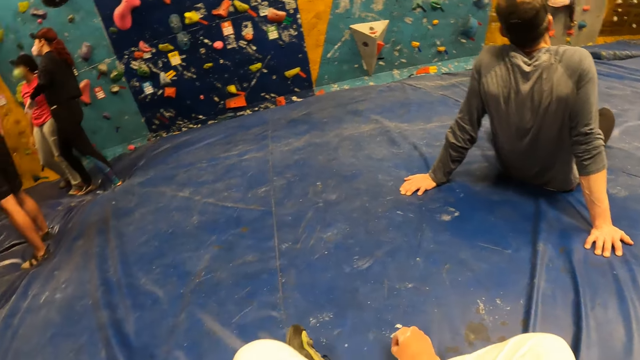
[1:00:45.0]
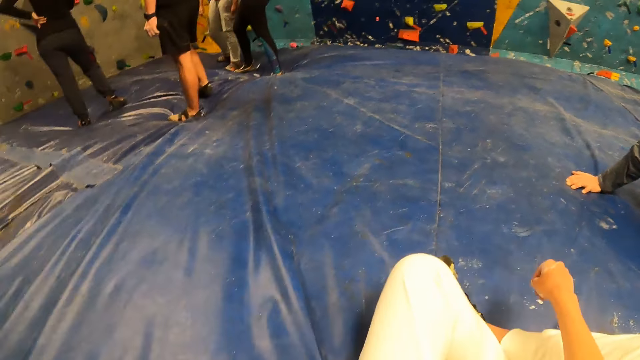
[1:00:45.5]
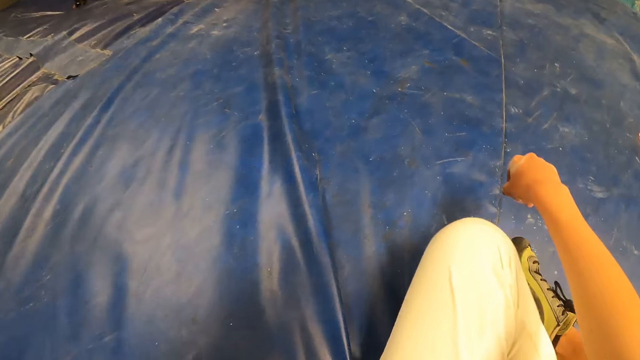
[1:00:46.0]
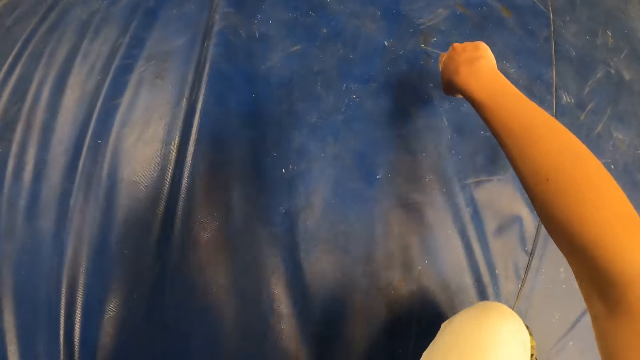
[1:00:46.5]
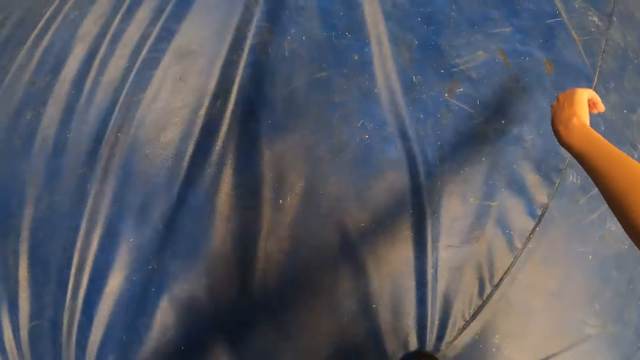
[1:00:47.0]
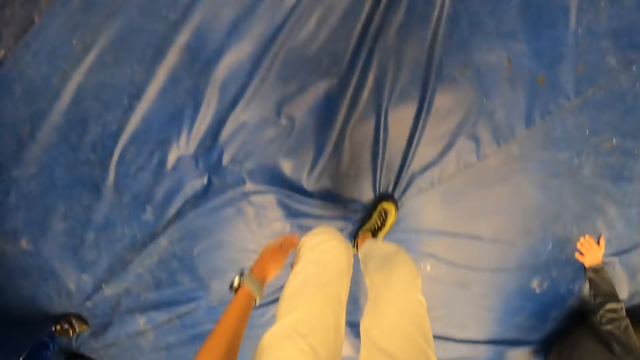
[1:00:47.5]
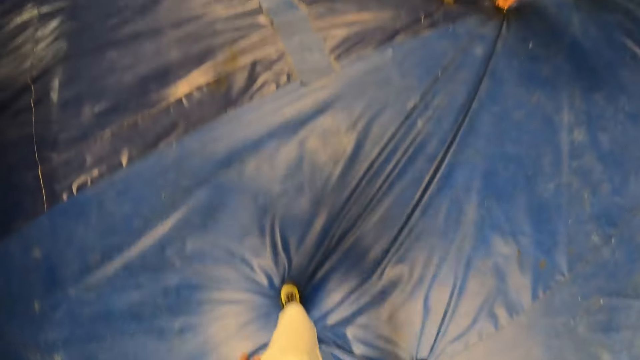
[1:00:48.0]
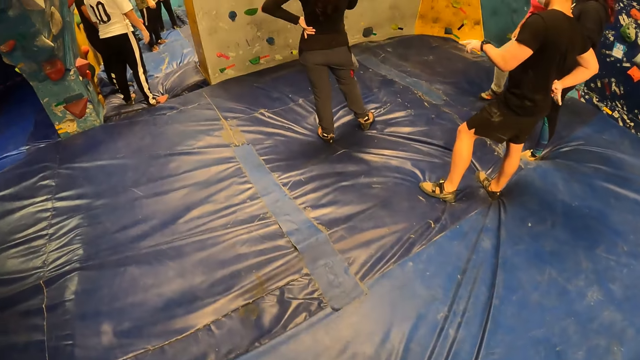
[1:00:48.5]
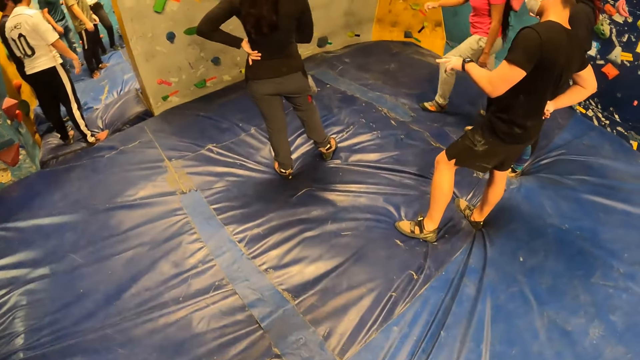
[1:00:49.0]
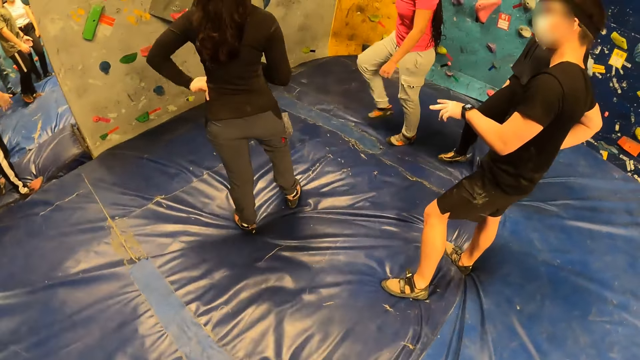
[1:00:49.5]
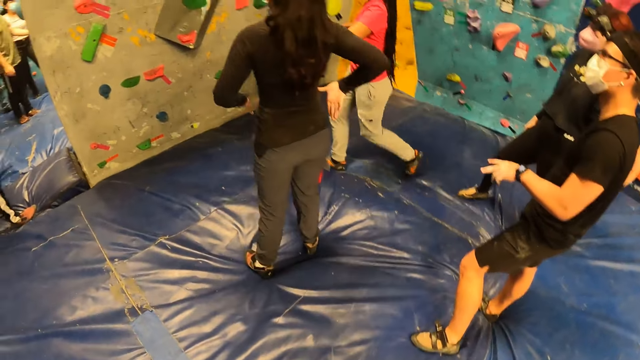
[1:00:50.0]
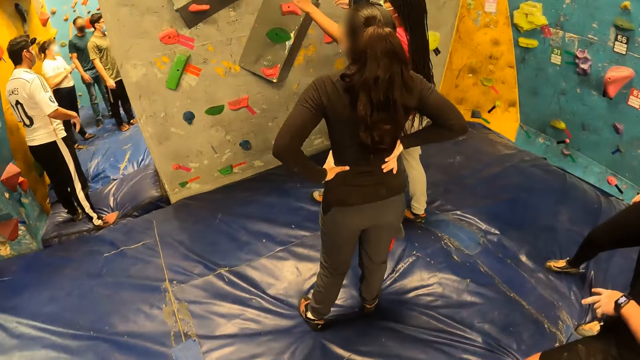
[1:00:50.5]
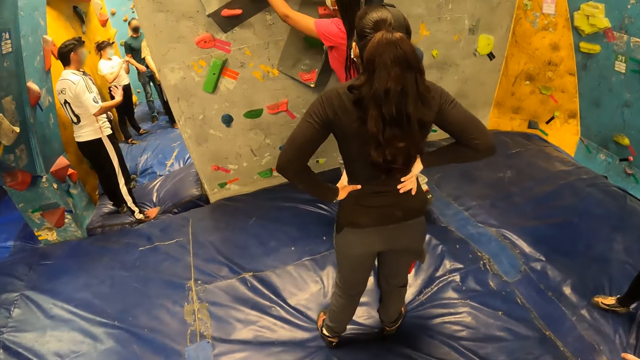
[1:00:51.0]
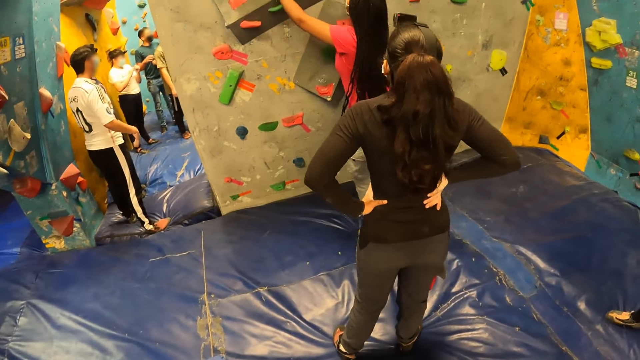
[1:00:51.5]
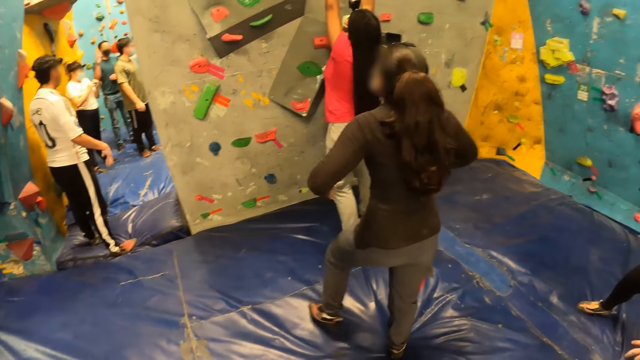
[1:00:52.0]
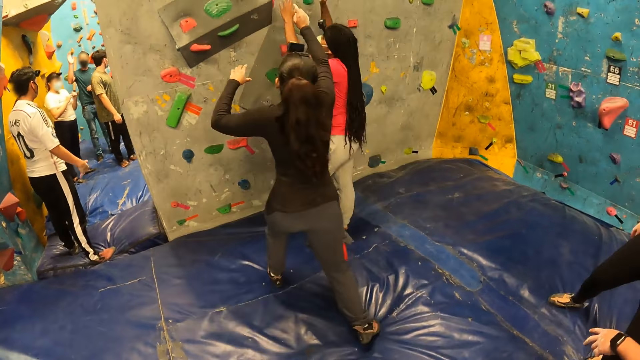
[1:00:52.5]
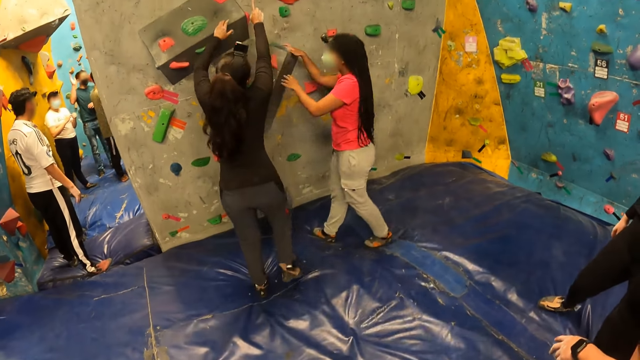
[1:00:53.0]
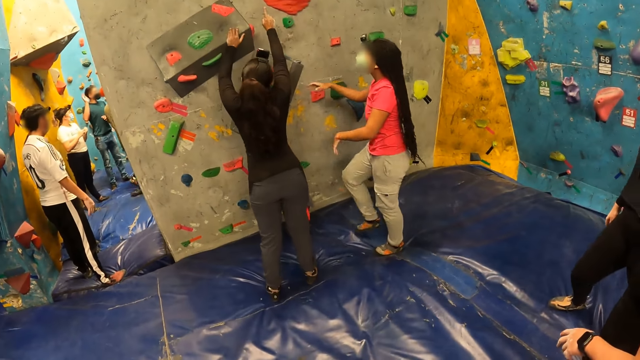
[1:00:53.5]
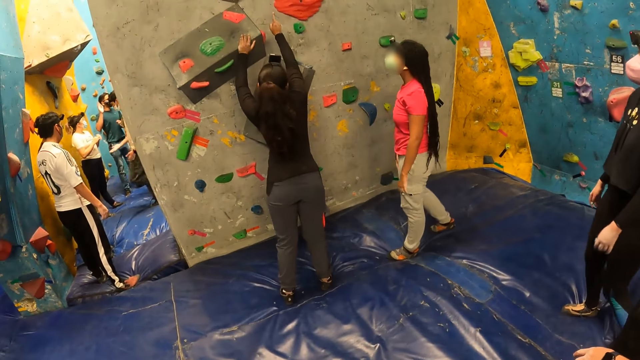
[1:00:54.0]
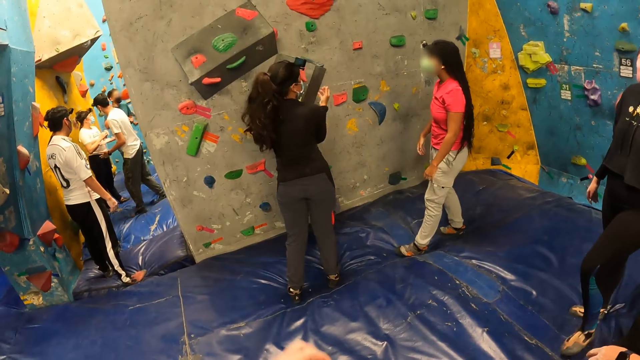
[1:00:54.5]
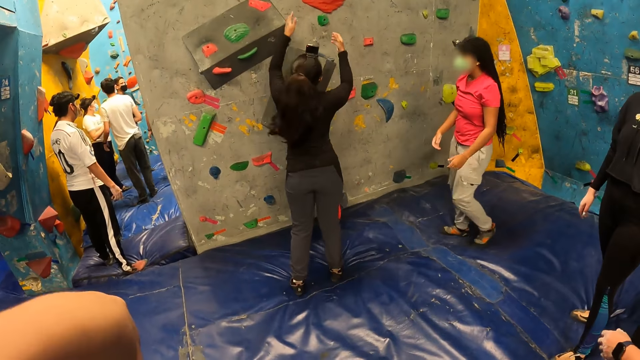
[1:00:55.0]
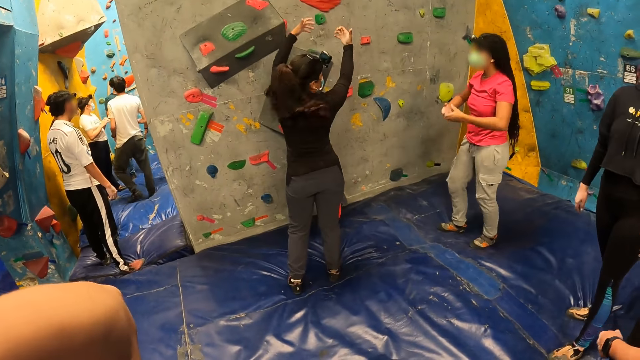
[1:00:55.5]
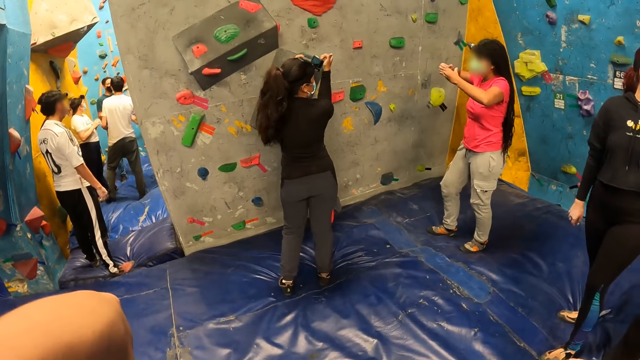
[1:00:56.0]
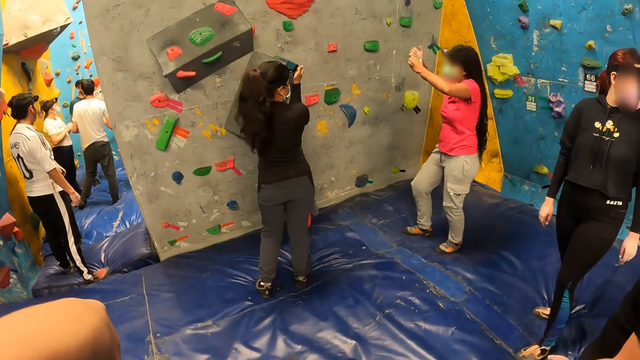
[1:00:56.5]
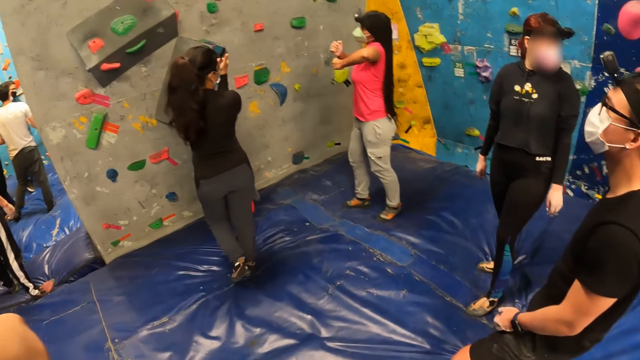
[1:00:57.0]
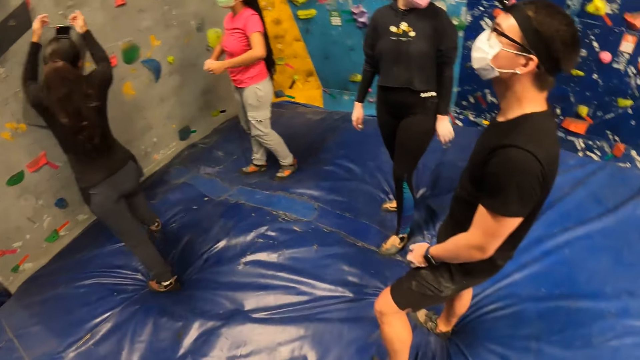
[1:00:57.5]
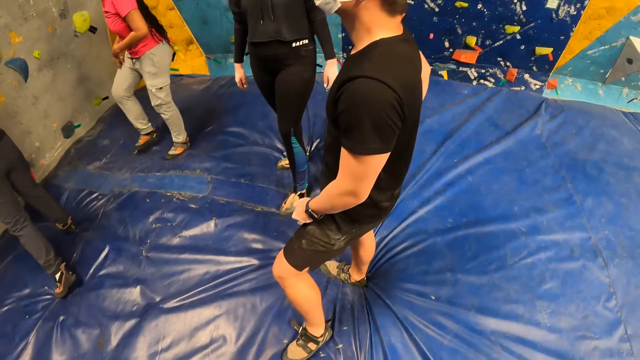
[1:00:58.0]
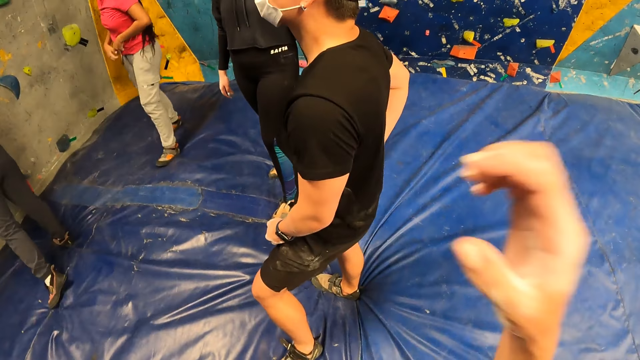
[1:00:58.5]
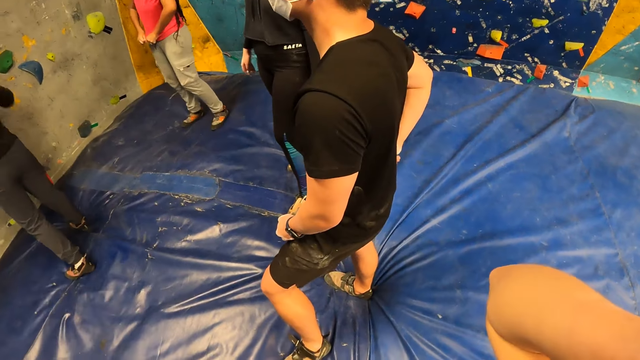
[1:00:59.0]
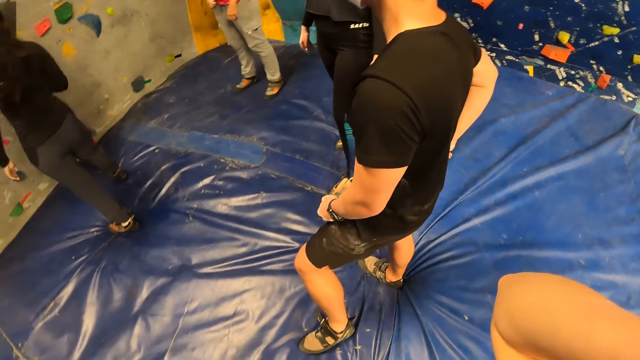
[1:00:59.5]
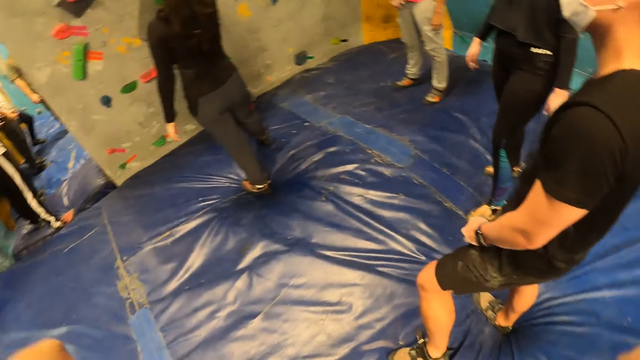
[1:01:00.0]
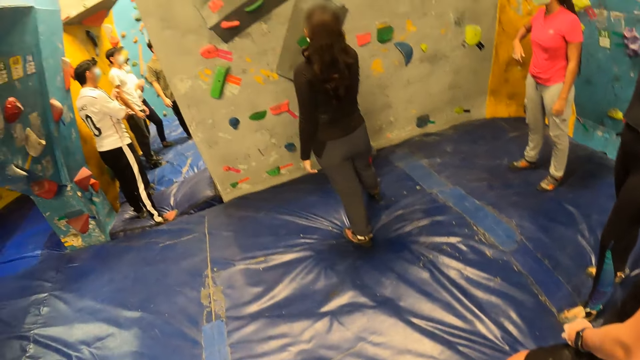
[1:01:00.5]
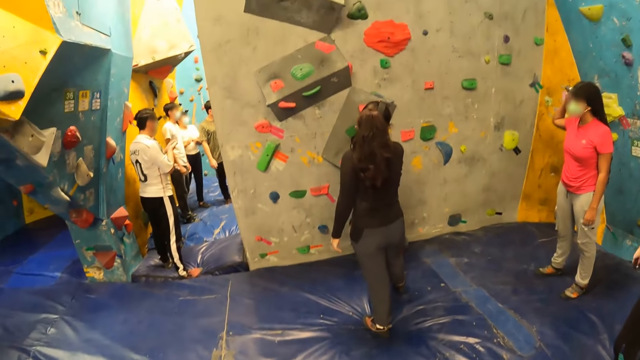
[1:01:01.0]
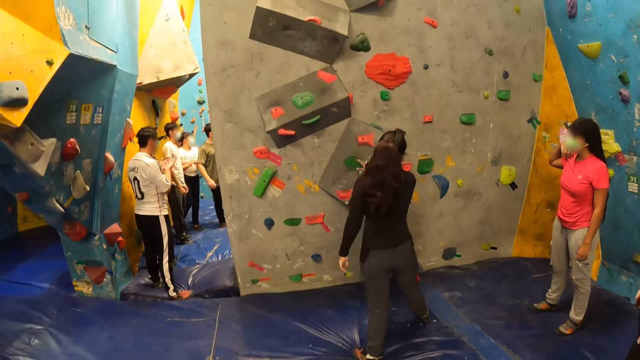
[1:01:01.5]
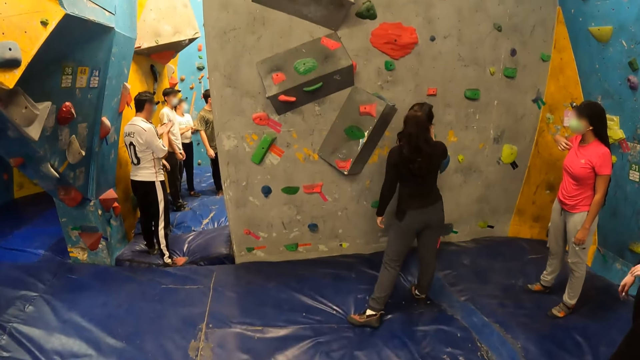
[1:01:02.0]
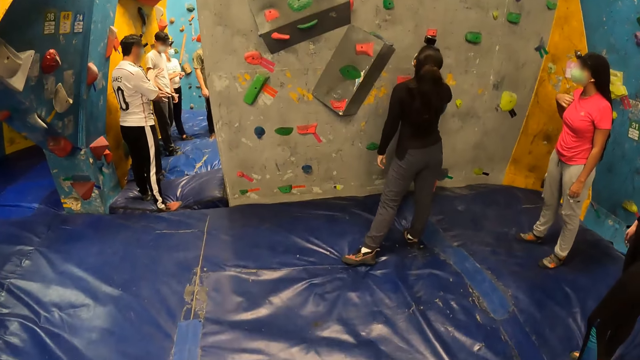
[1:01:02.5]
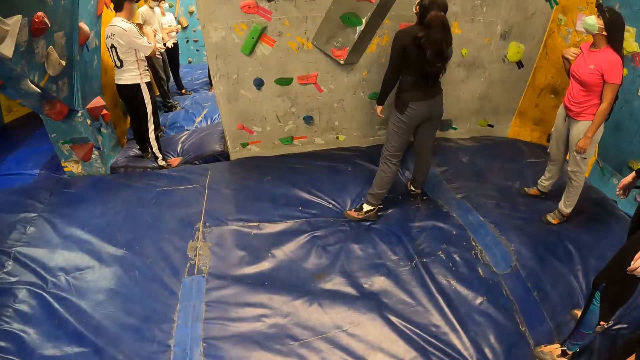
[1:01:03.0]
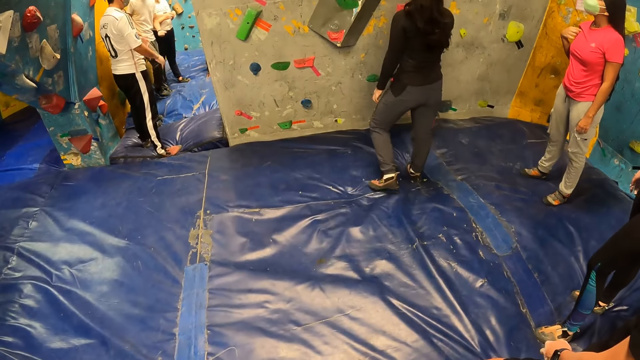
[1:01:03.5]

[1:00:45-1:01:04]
The camera wearer stands up from the trampoline. He walks around the game. He looks around the climbing game. He raises up his left hand. He raises up his right hand.

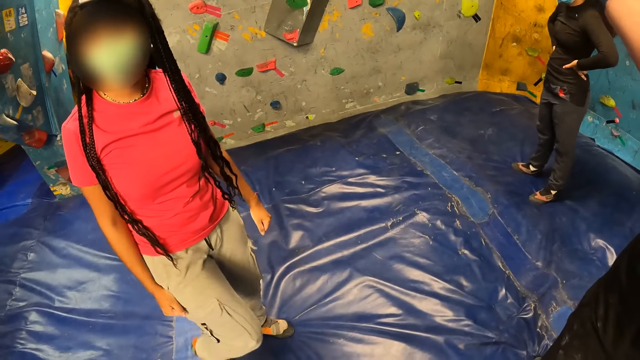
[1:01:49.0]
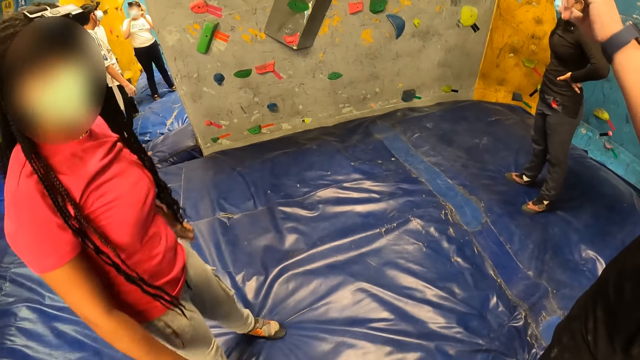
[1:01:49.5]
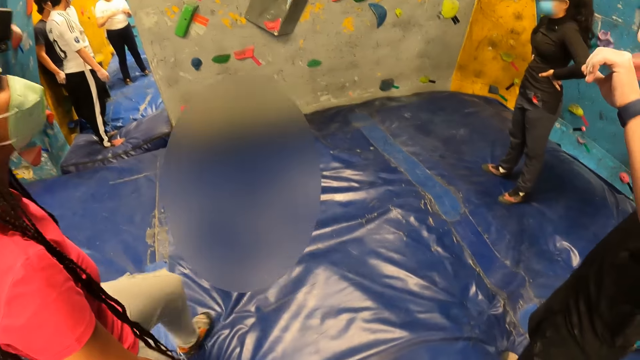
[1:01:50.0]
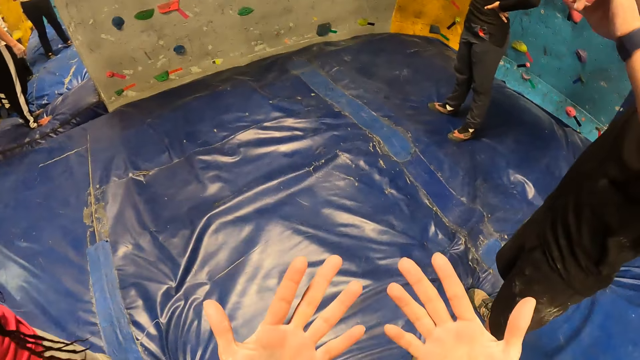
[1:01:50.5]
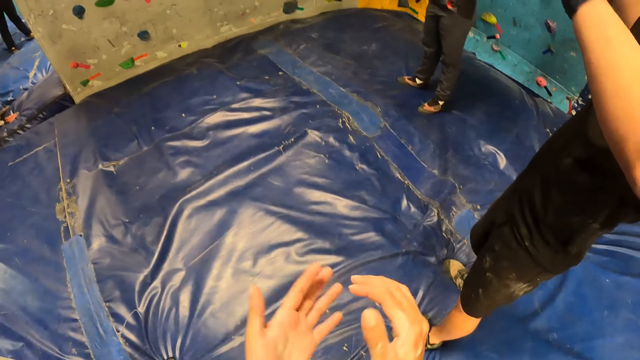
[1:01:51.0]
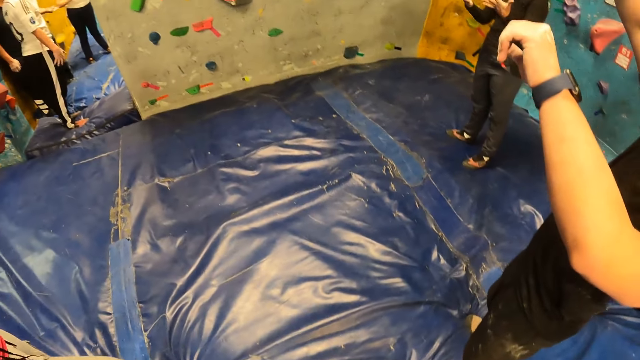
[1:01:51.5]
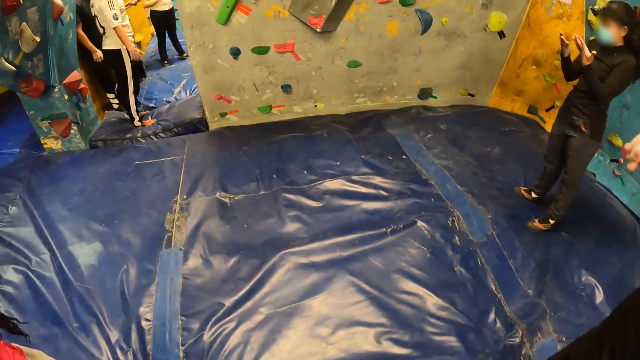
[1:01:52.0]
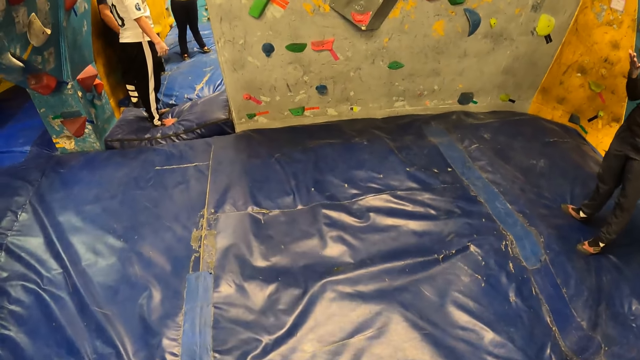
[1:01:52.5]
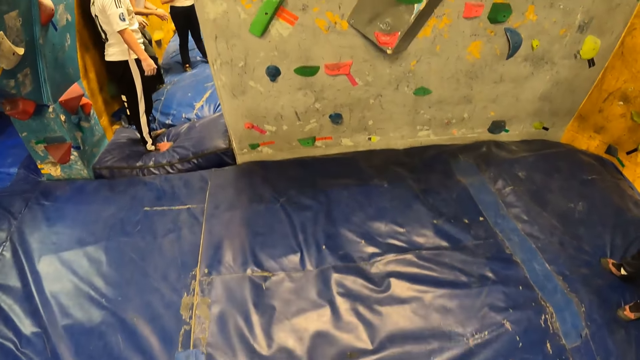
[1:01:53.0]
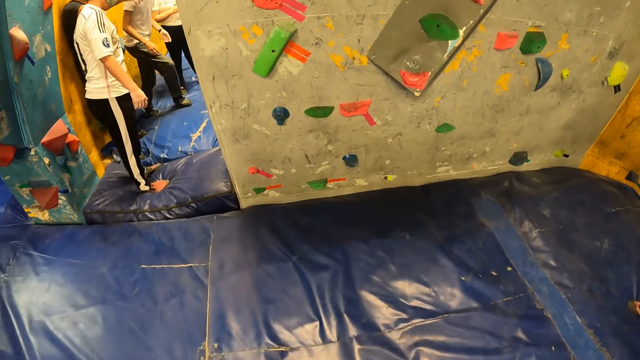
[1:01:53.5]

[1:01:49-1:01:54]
The camera wearer looks at his two open hands. He rubs his hands together. He walks around the game.
